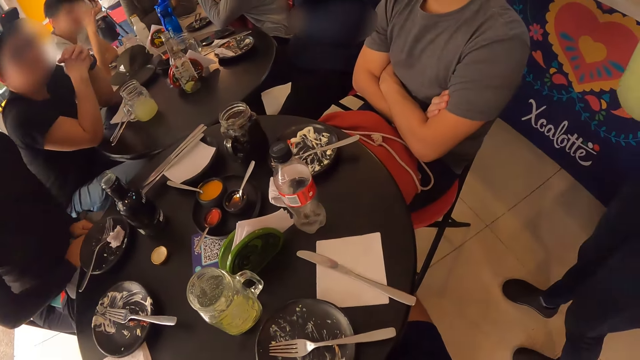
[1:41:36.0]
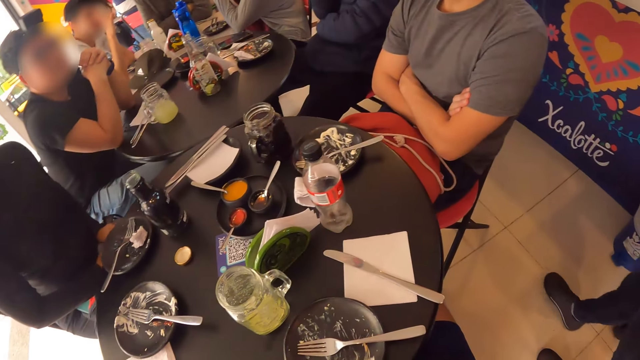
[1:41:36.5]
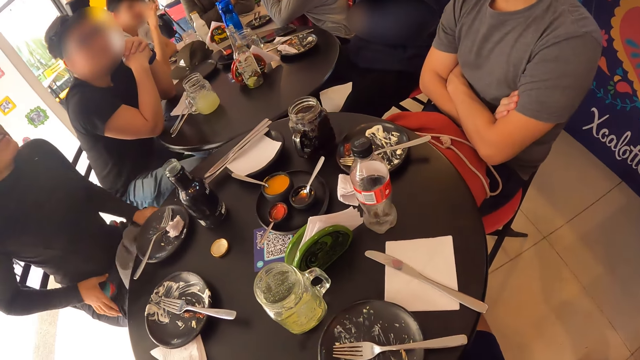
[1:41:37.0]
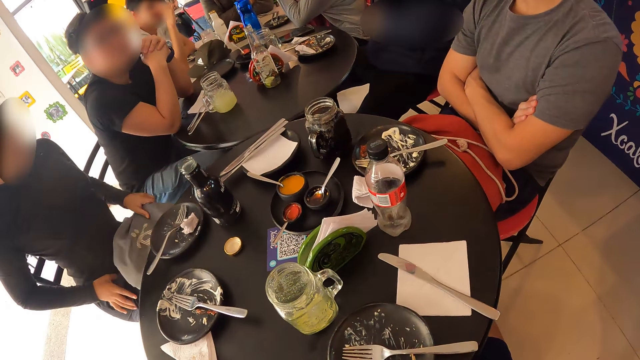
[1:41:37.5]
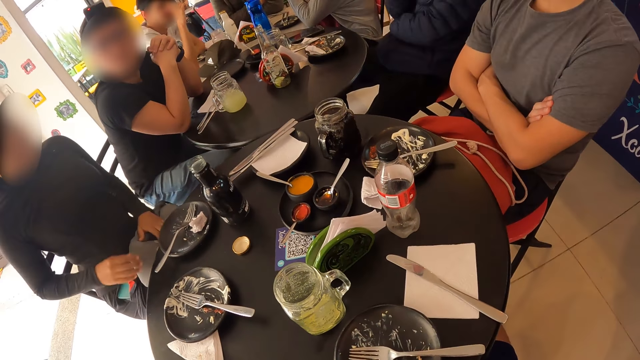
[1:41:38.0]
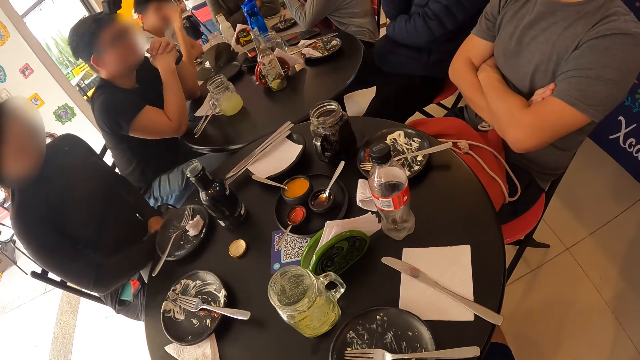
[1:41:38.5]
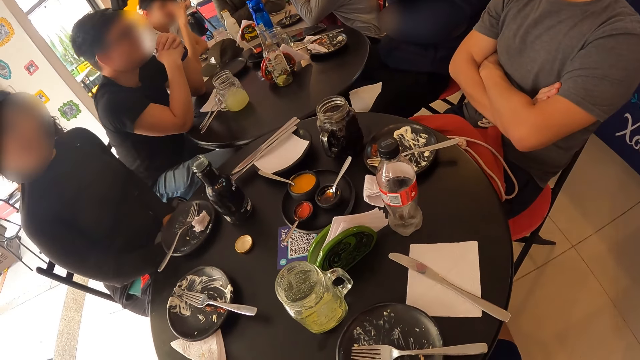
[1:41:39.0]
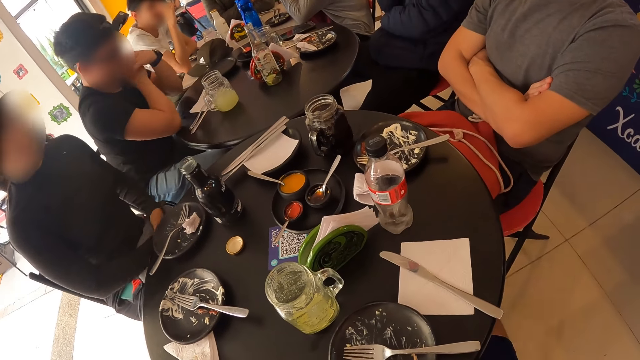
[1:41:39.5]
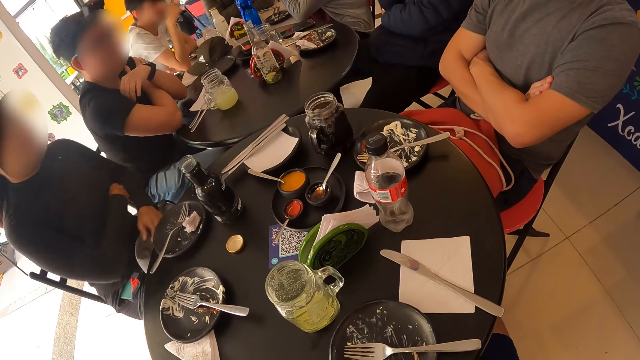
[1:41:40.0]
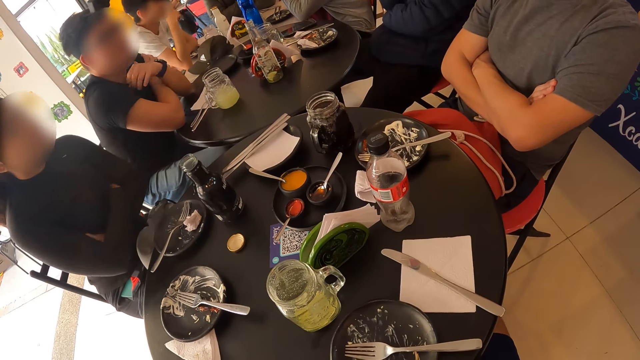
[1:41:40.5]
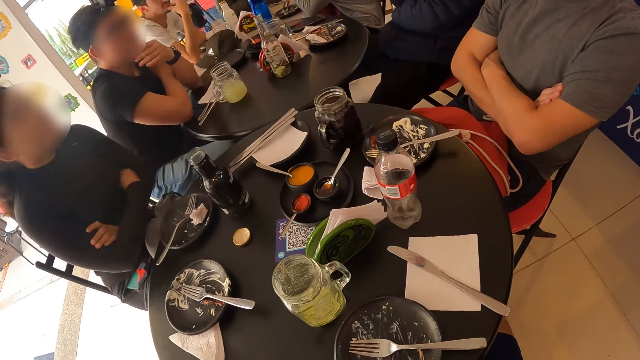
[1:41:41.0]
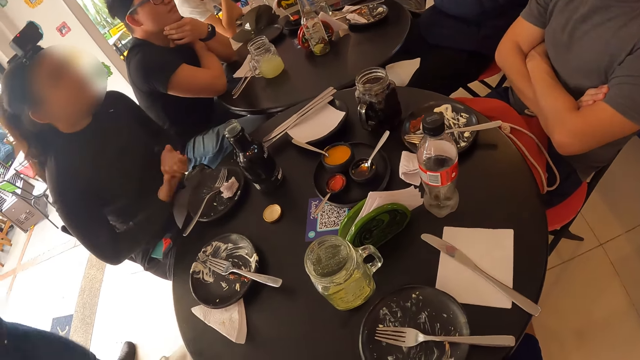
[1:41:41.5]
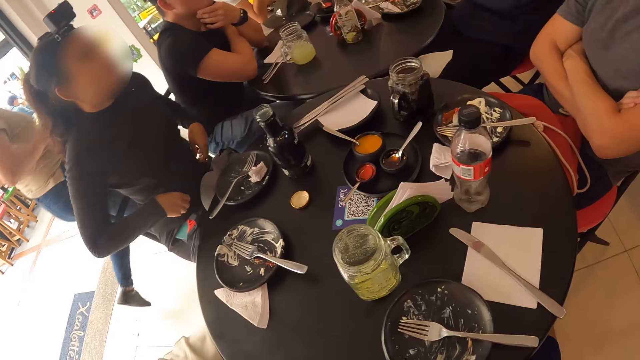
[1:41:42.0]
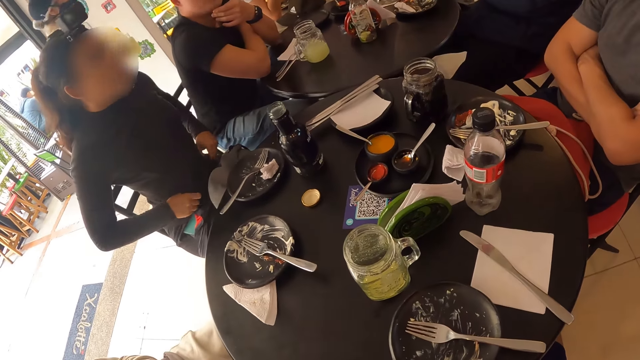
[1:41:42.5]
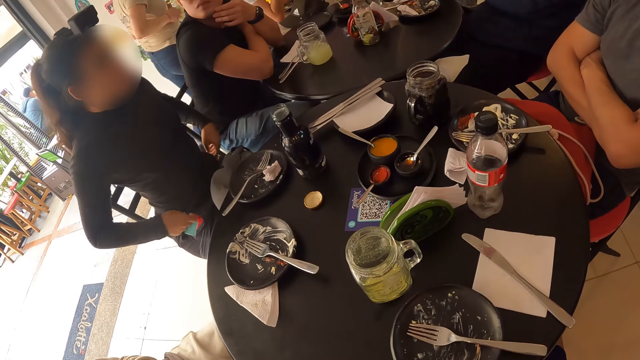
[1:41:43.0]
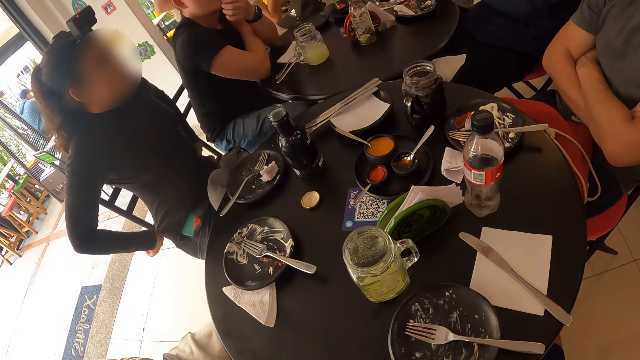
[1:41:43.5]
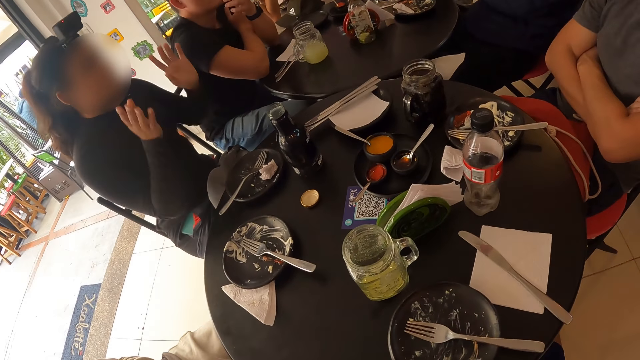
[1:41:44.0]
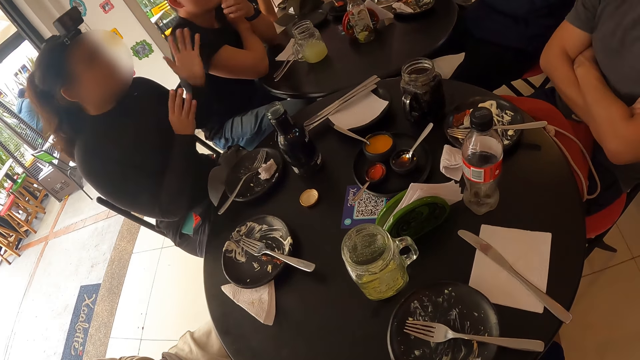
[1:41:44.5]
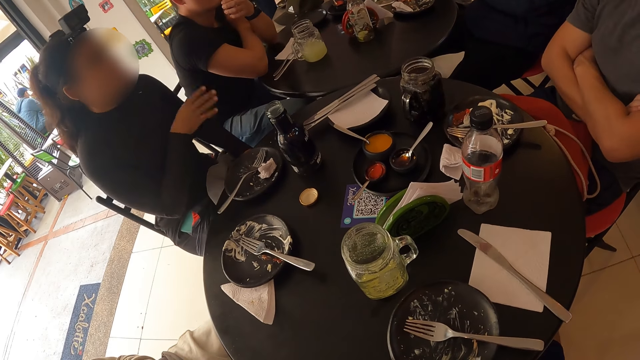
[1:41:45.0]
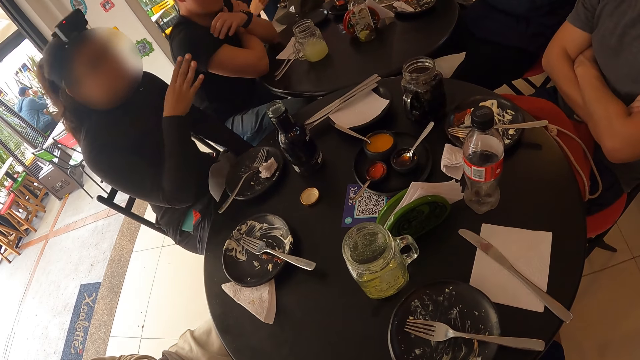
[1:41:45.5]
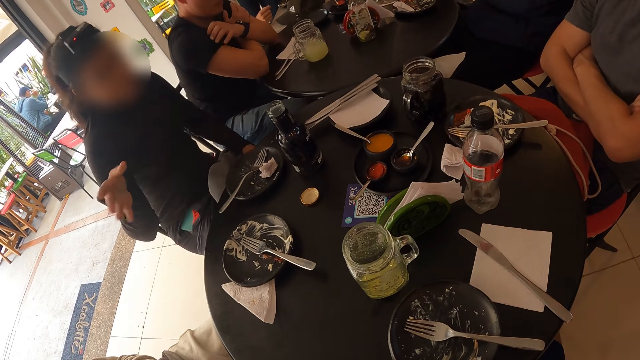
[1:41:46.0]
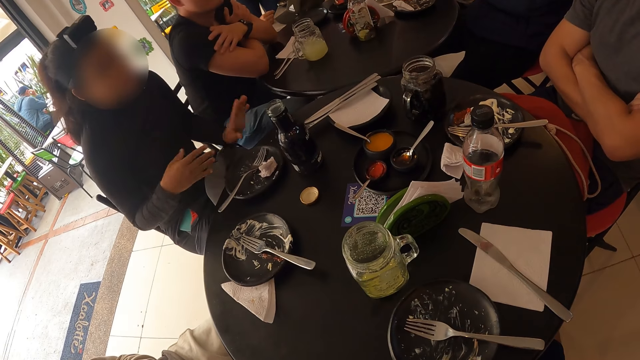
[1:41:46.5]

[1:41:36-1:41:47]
A woman pulls the backpack on her legs with her left hand. She adjusts her blouse with her hands. She gesticulates with her hands.

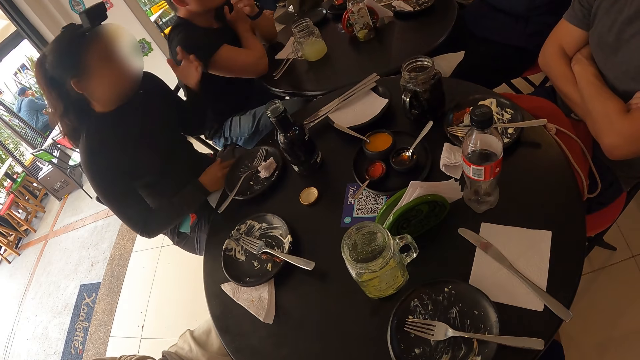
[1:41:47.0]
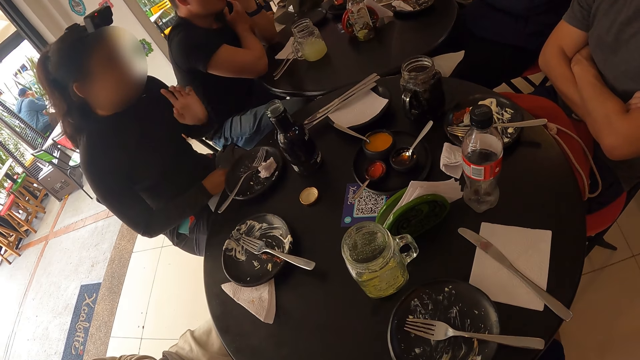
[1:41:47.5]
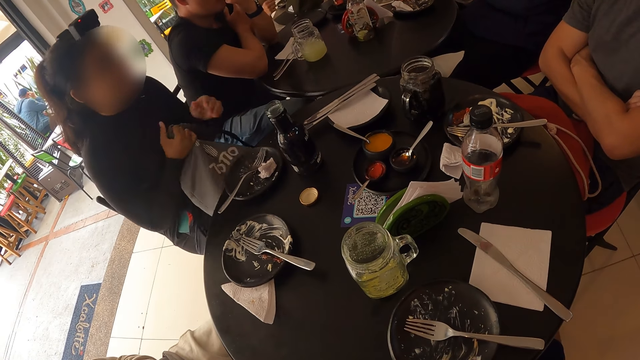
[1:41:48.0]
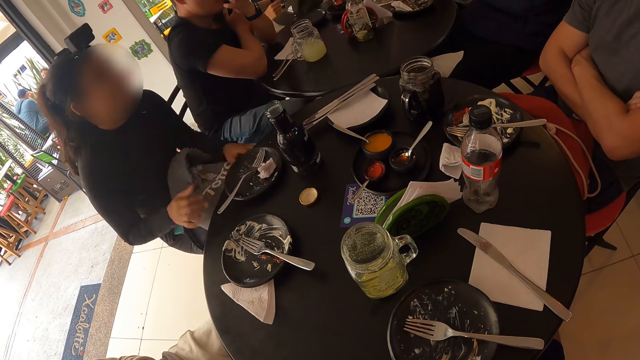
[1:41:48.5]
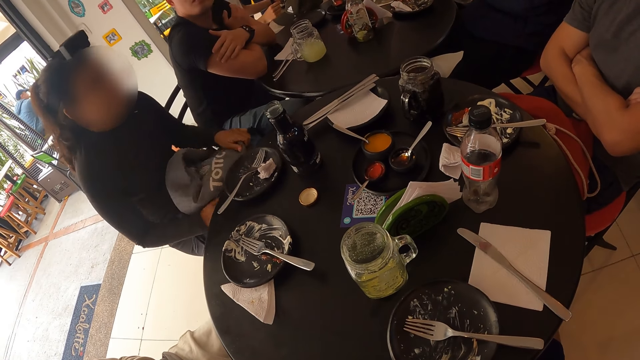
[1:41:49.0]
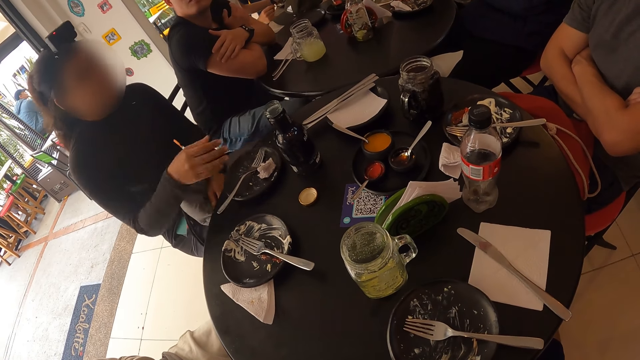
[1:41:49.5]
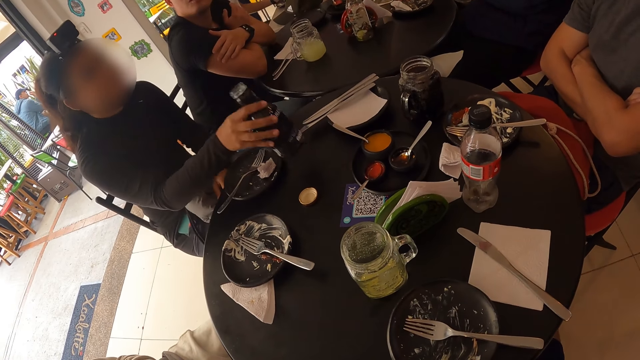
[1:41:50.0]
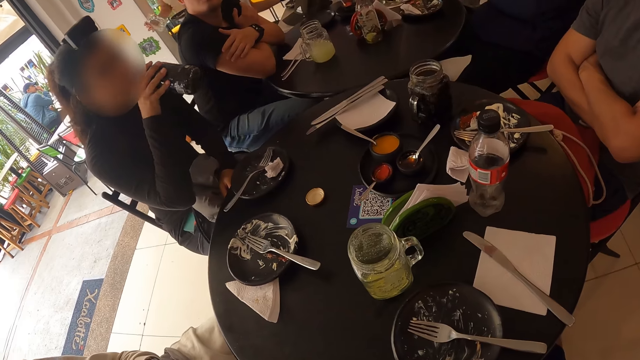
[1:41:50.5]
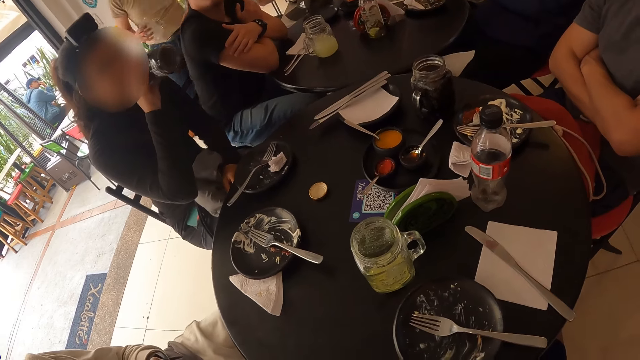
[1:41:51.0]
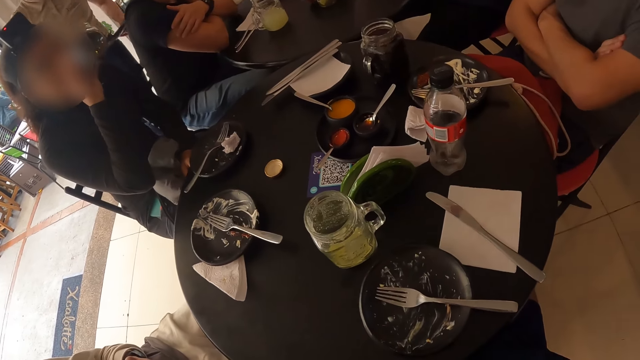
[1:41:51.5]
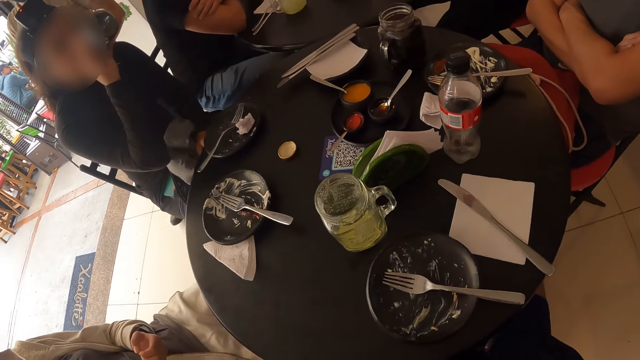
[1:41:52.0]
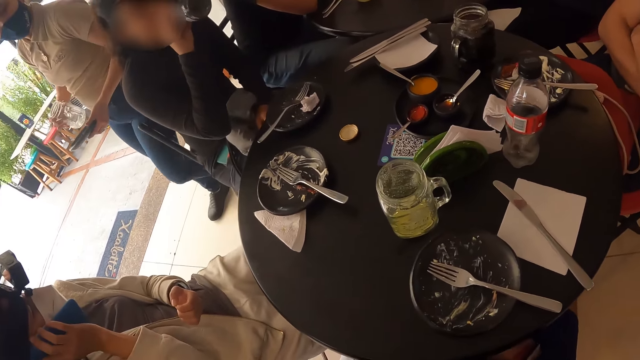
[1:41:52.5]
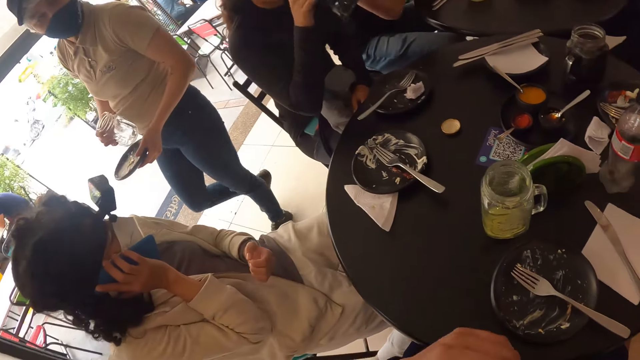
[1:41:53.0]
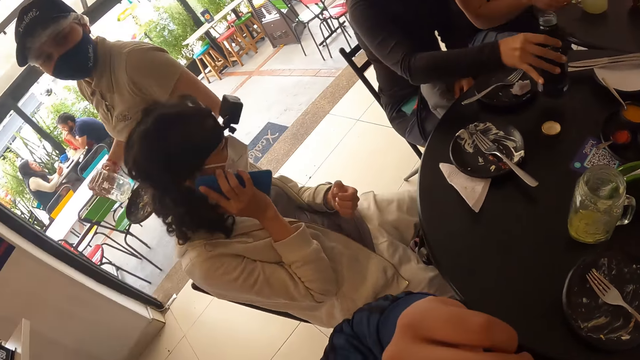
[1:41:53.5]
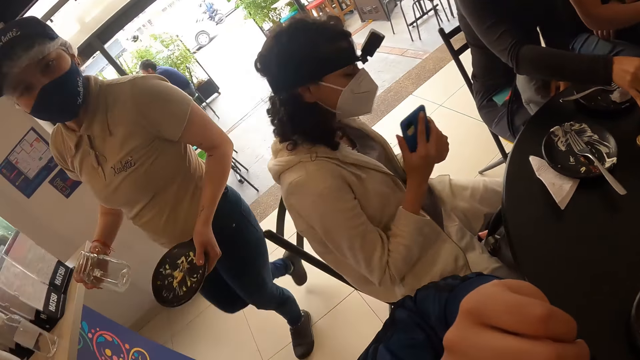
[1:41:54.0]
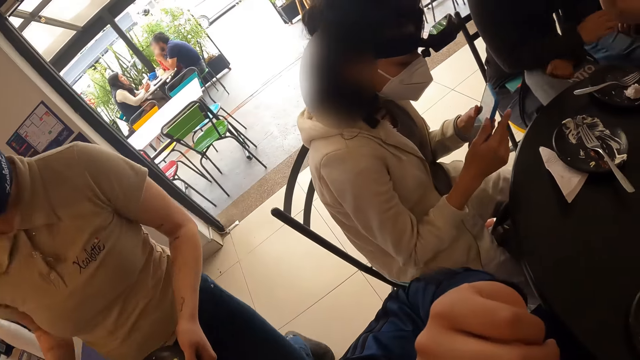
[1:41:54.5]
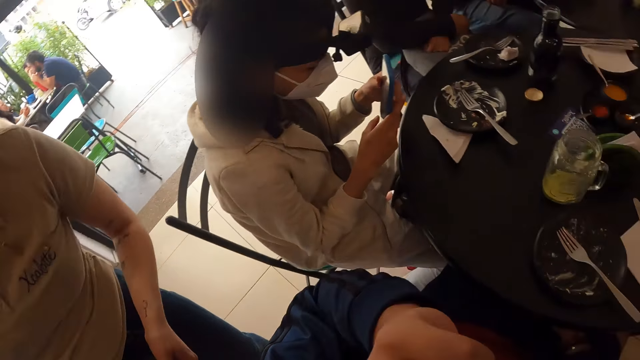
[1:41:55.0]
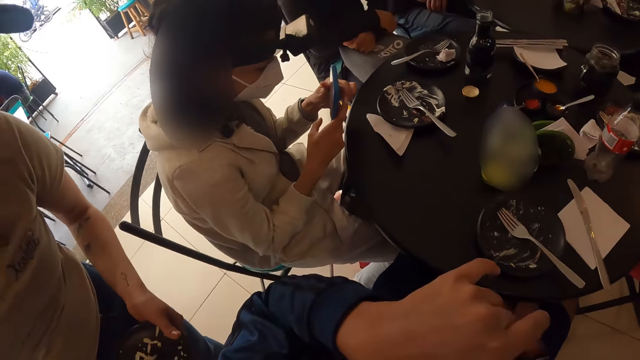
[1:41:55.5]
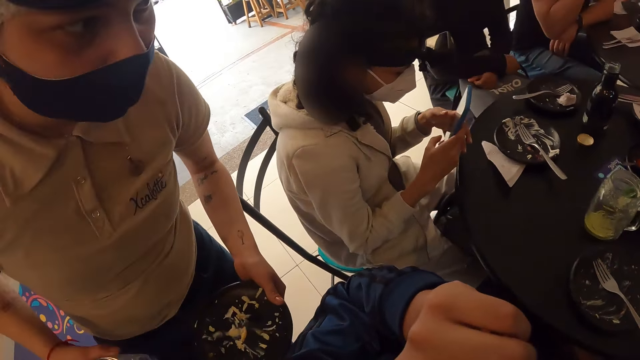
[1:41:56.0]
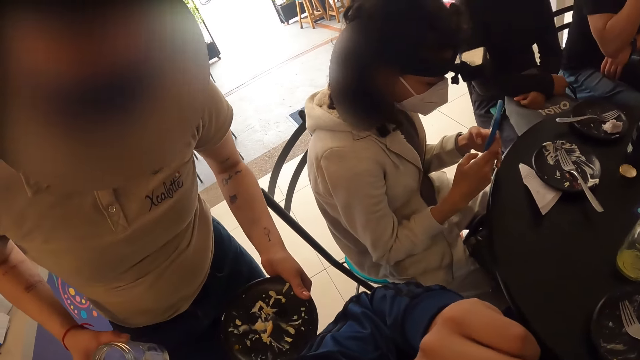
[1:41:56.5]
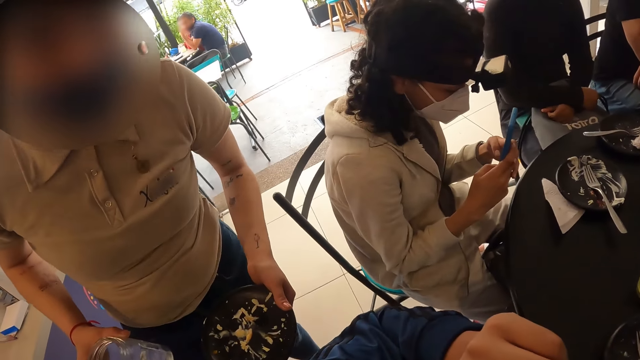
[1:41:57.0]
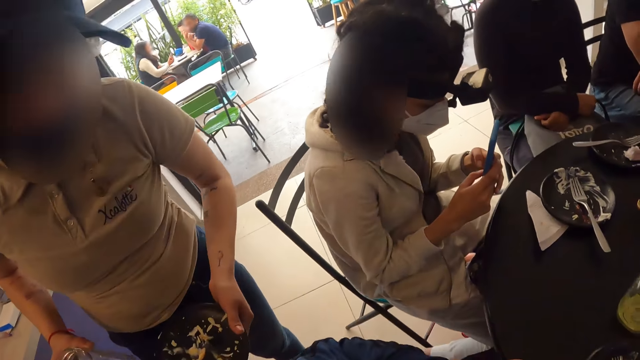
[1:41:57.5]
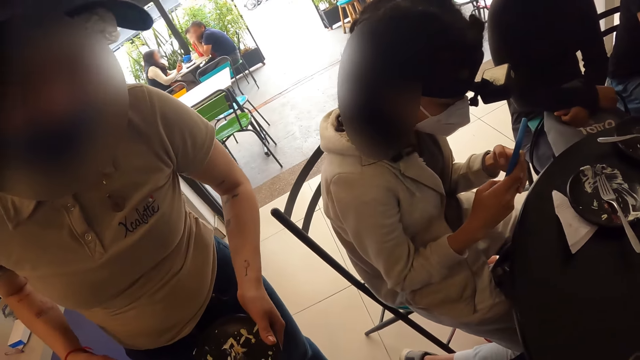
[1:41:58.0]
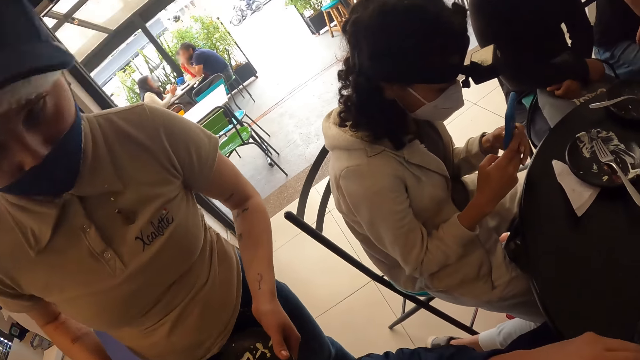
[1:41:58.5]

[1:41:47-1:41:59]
A woman adjusts the backpack on her legs with her hands. A man touches his face with his hands. The first woman picks up the bottle of malt from the table with her right hand. She drinks from the bottle of malt in her right hand. Another woman holds the phone on her right ear with her right hand. The camera wearer raises up his folded left hand. The first woman drops the bottle of malt on the table with her right hand. A third woman holds a glass mug and a plate in her hands. The second woman operates the phone in her hands. The camera wearer interacts with the third woman and talks to the third woman.
